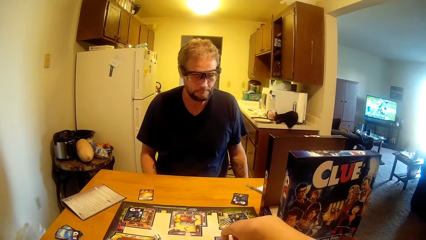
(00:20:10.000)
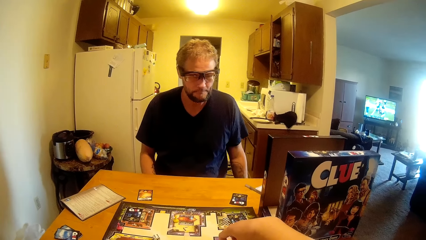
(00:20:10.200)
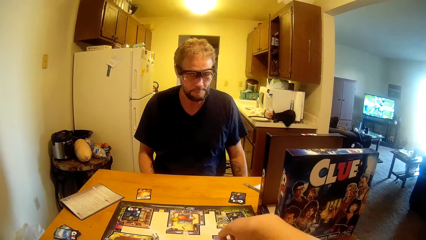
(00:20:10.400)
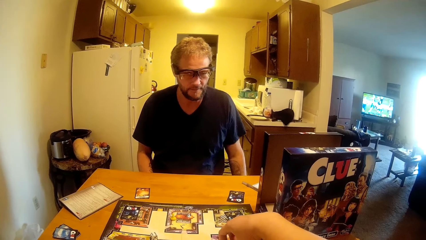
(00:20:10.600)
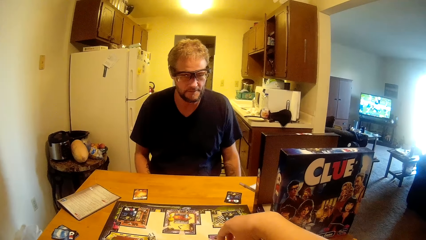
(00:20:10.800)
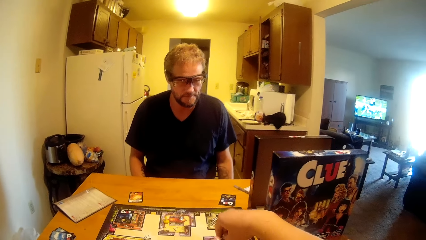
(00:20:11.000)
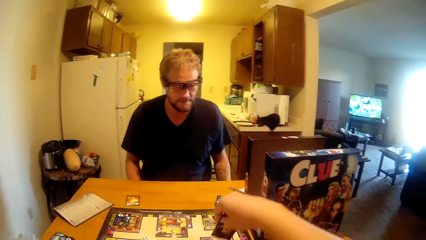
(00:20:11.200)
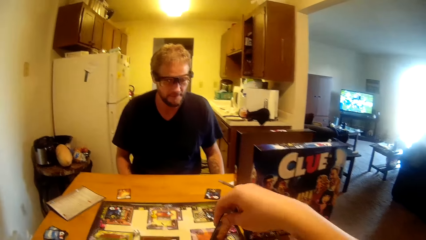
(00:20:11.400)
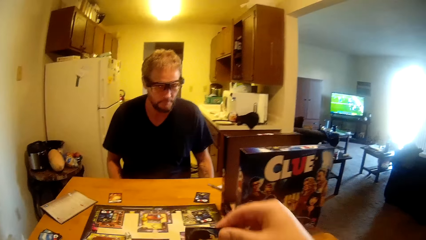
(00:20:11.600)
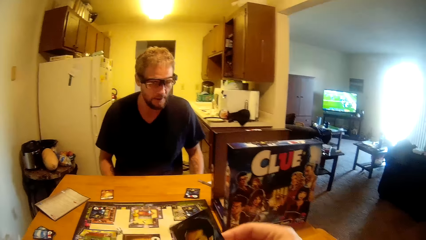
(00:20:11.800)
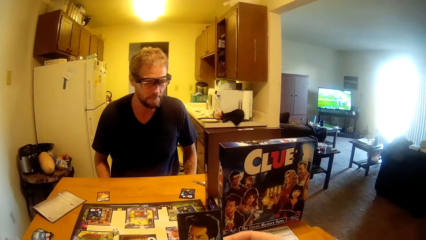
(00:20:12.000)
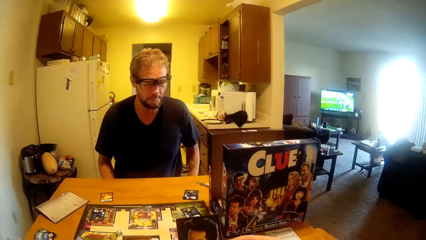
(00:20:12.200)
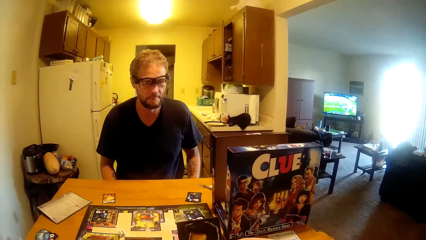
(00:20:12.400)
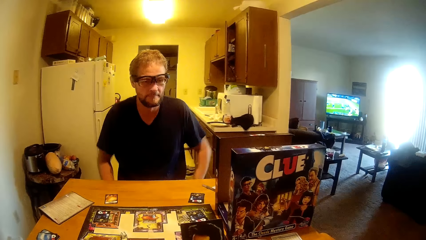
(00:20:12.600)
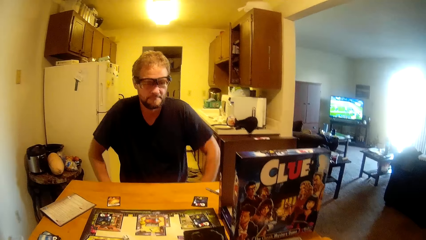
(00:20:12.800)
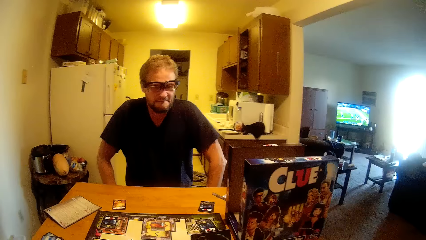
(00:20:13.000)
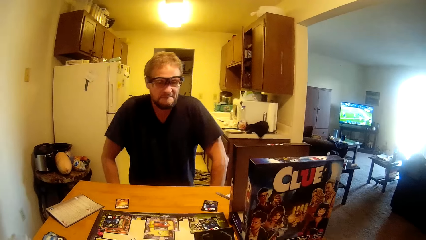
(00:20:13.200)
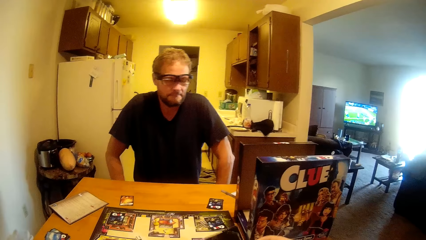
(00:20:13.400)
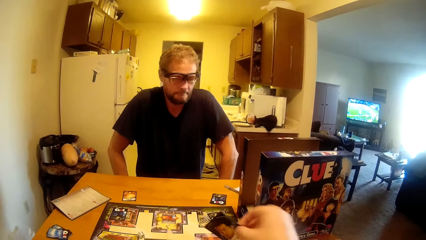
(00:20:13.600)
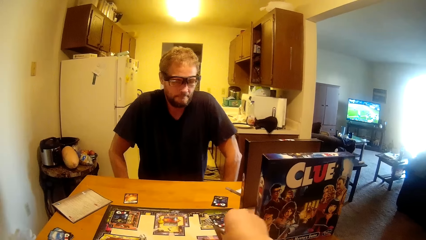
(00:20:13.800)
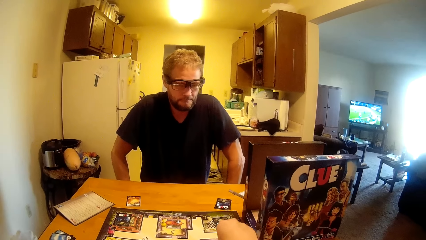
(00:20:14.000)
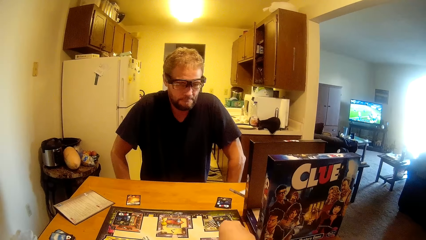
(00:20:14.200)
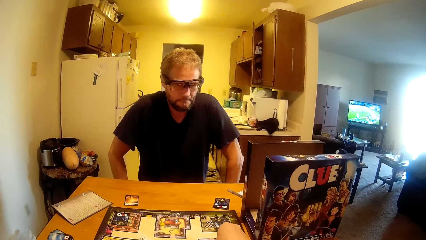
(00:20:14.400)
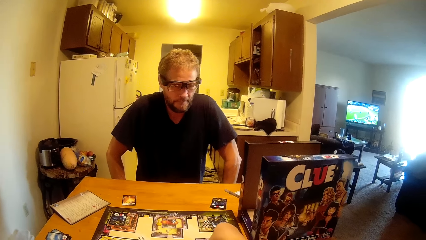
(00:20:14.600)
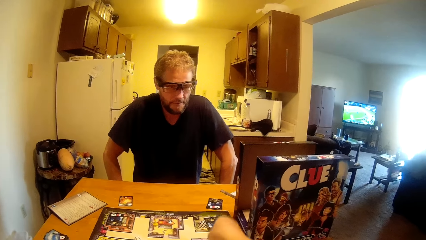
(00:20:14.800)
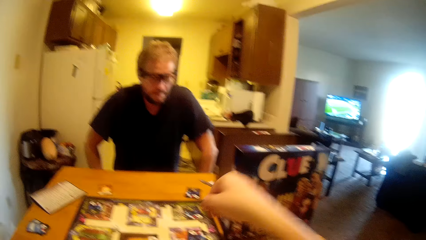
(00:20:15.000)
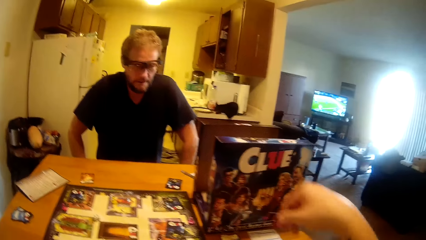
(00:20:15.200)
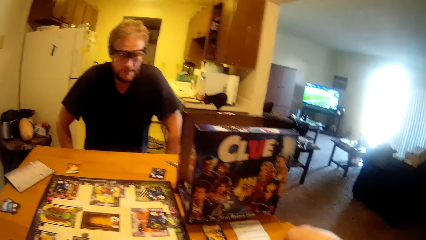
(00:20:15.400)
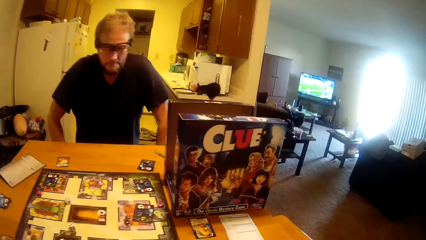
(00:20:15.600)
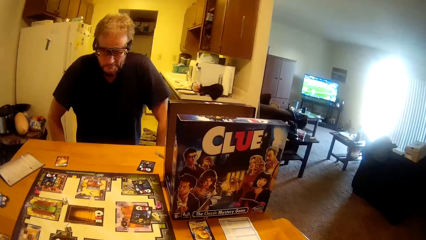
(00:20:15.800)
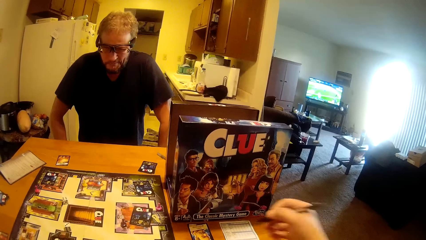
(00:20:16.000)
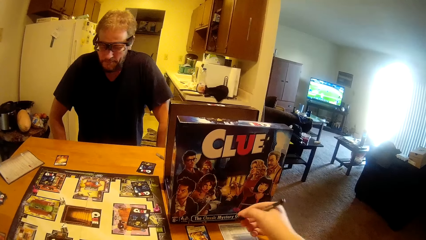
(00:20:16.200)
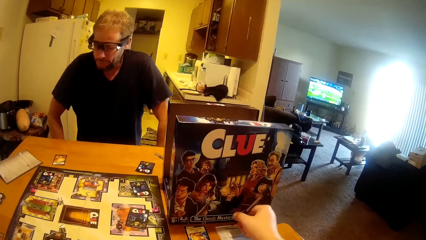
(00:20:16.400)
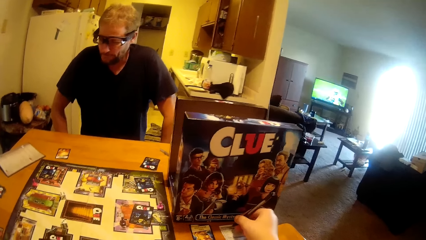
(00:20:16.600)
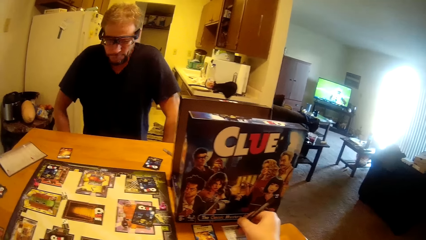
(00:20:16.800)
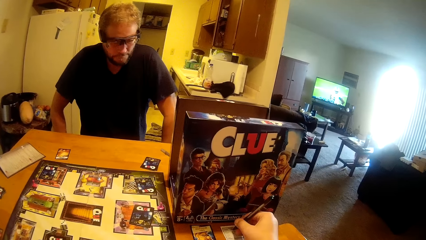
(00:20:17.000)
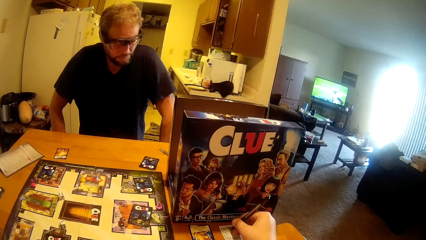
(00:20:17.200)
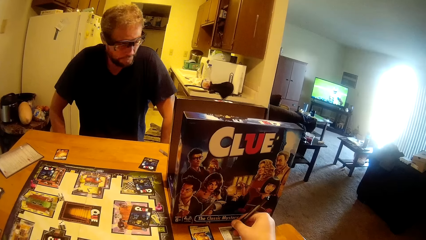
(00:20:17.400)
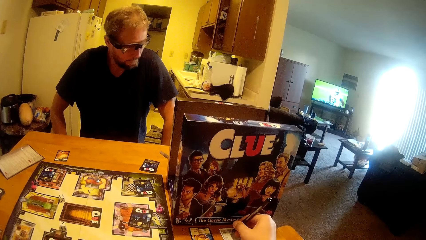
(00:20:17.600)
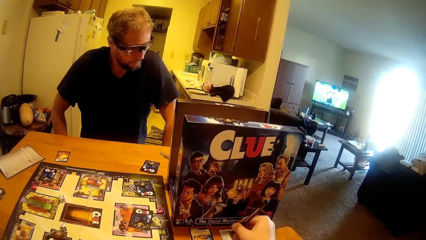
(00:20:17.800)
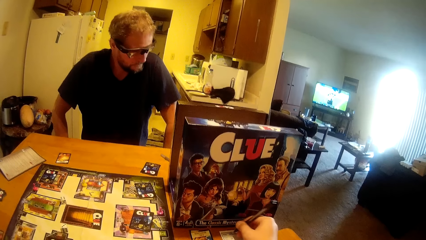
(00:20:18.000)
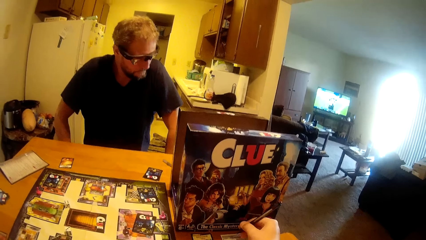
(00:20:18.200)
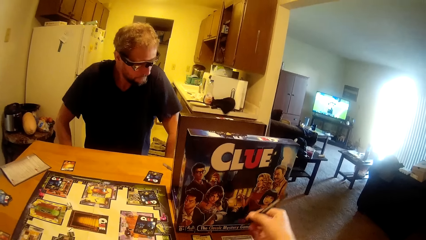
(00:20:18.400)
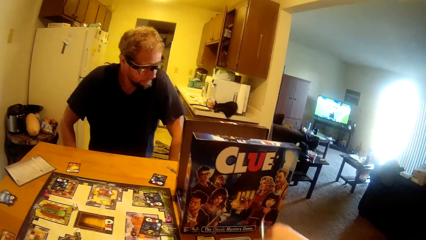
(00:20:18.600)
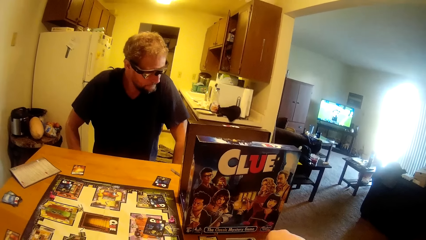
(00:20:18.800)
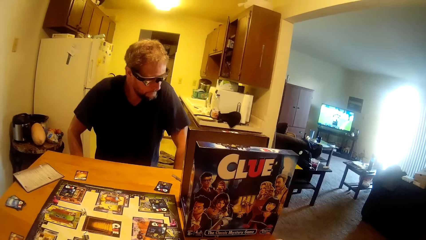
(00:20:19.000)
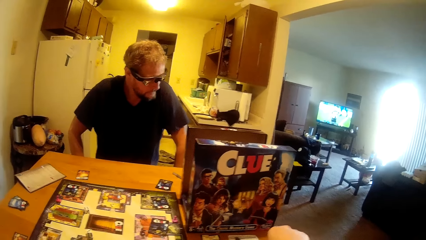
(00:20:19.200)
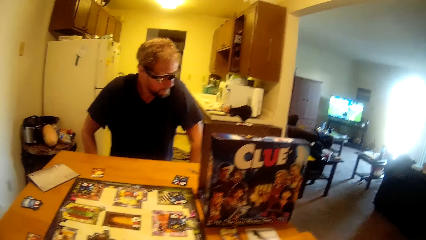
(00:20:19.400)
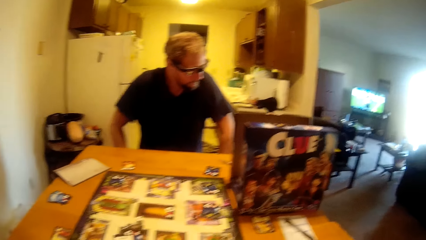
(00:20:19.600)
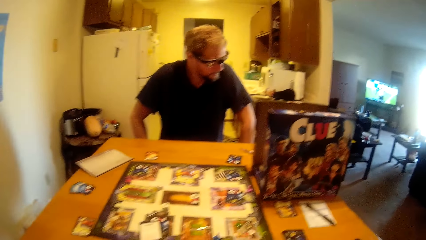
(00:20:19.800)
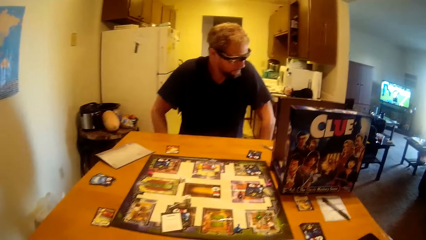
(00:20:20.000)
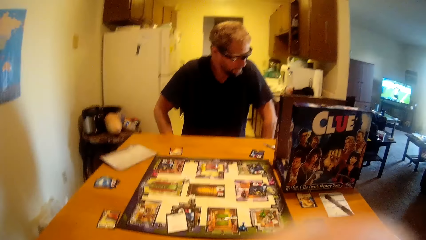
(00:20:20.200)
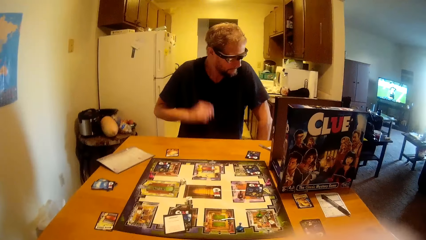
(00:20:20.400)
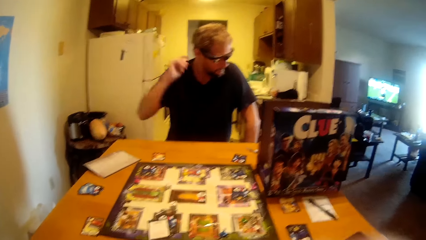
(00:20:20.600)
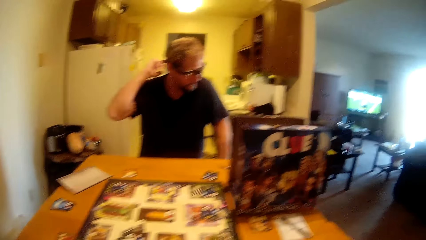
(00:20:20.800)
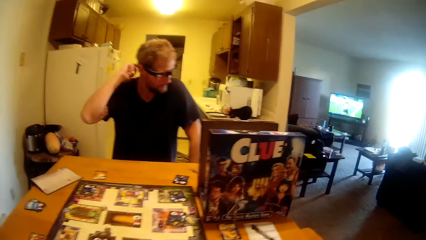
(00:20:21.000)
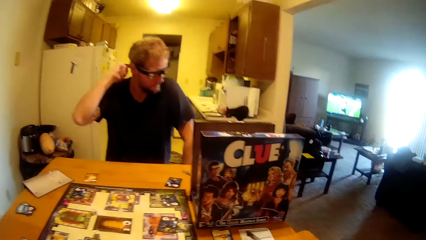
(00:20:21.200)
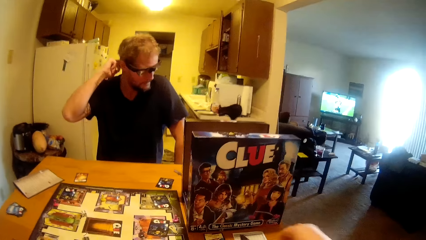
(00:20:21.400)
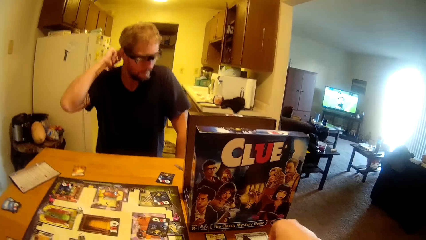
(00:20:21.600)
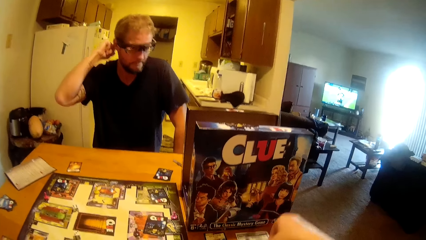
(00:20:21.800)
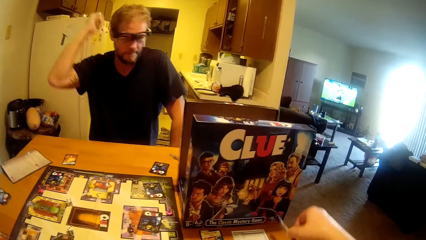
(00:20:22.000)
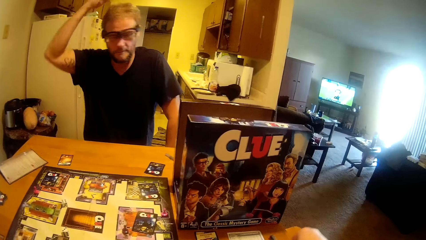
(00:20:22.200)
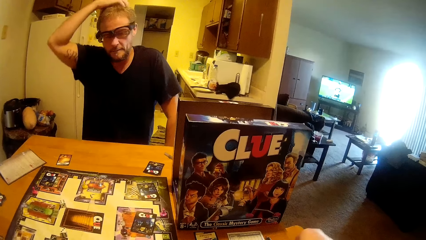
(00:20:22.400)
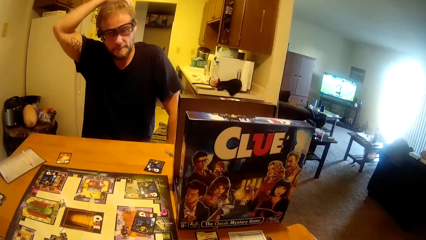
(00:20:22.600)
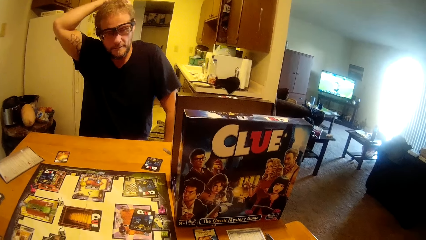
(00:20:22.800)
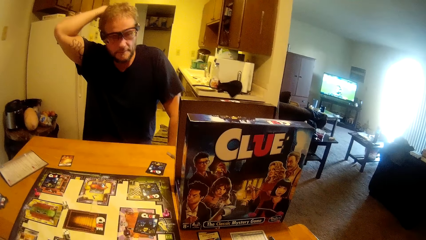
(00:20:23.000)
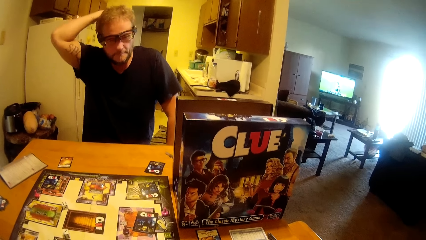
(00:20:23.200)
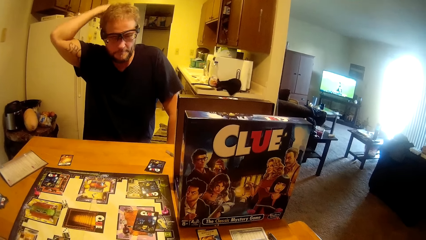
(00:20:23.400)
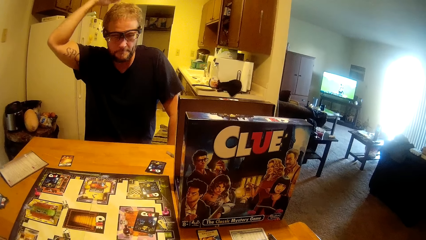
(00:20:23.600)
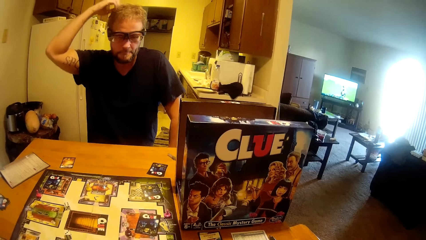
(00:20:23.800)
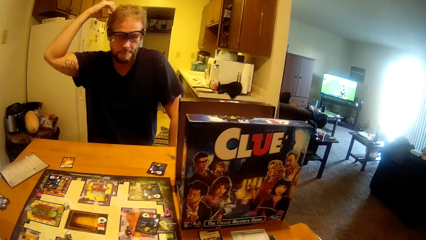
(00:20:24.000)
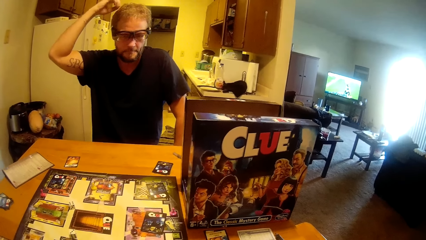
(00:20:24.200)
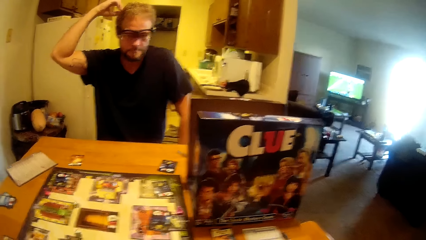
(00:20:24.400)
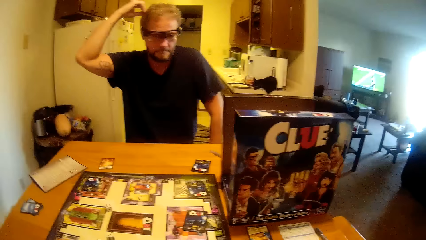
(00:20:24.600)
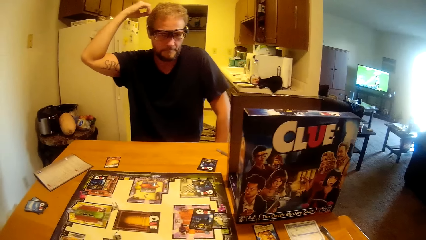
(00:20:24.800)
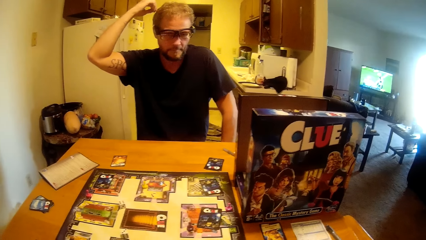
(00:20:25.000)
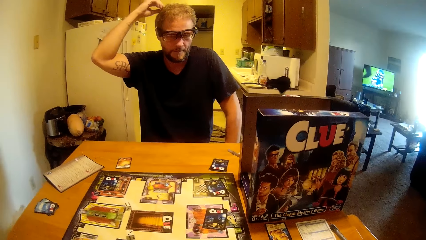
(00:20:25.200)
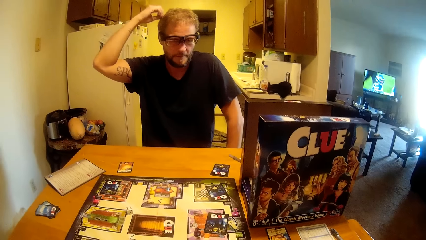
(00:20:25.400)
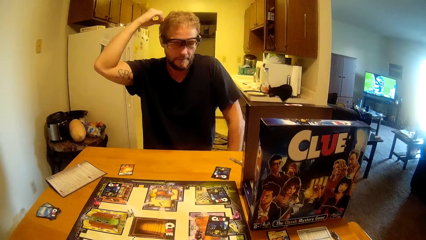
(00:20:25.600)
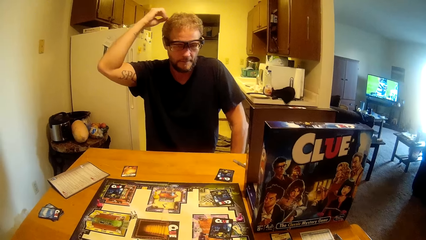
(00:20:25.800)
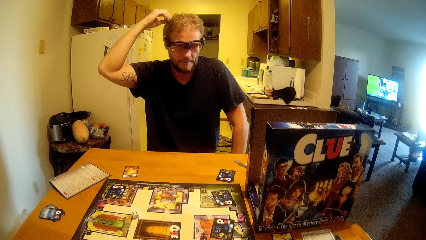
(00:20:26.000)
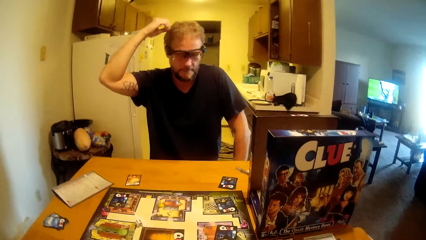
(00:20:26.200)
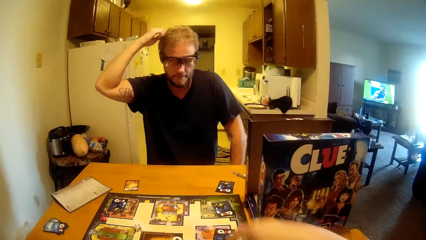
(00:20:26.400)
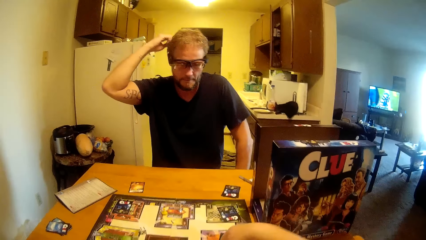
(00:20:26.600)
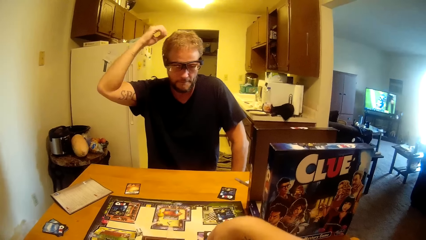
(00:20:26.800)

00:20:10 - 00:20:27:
The camera wearer picks up some clue cards from the table. They pick up a pen. They write on a paper with the pen. They put the pen on the paper. A man scratches his head. The camera wearer talks to the man. They move the pen aside.
